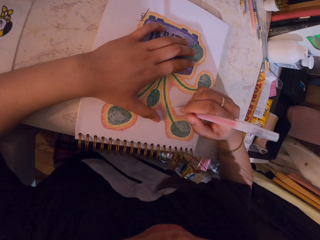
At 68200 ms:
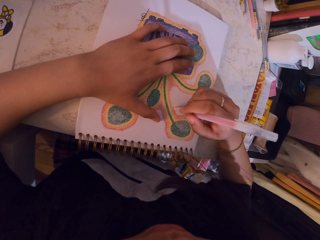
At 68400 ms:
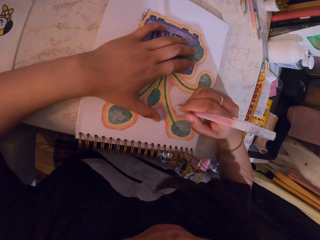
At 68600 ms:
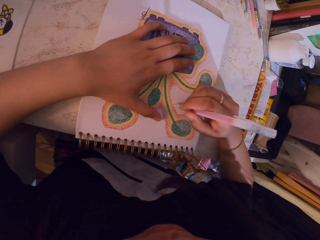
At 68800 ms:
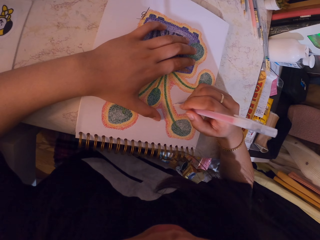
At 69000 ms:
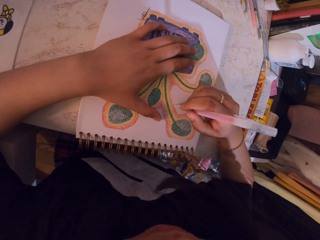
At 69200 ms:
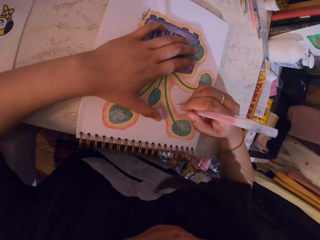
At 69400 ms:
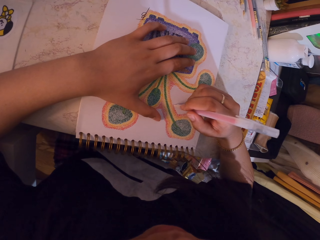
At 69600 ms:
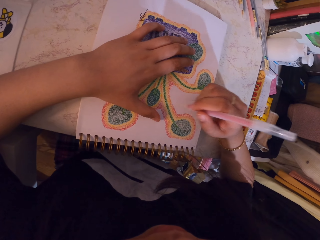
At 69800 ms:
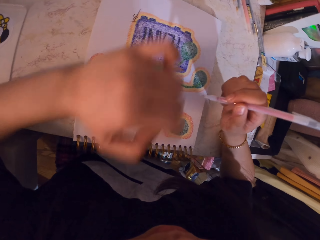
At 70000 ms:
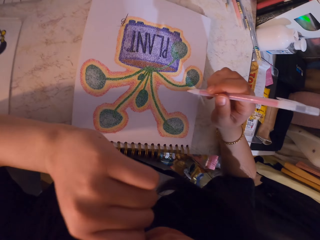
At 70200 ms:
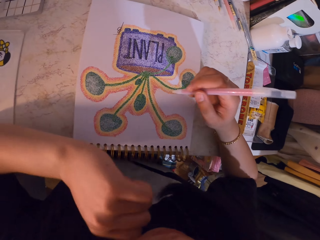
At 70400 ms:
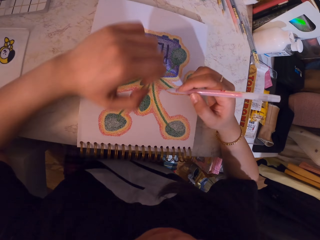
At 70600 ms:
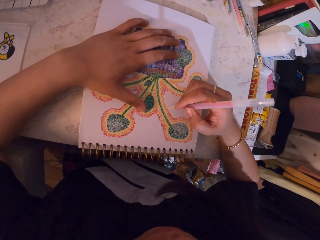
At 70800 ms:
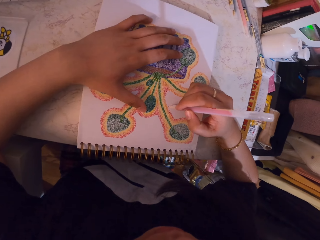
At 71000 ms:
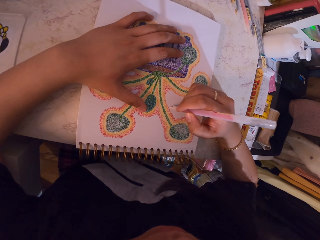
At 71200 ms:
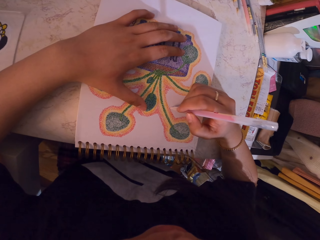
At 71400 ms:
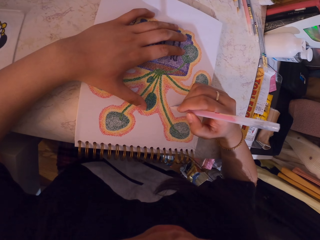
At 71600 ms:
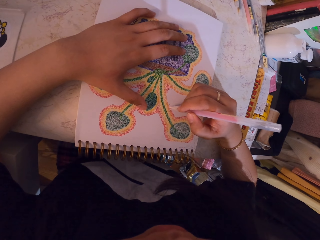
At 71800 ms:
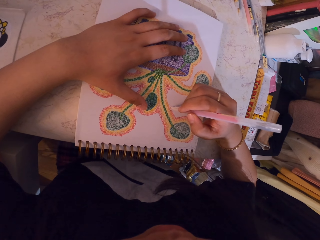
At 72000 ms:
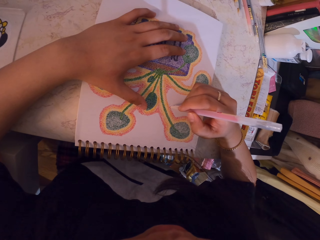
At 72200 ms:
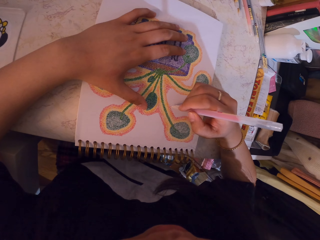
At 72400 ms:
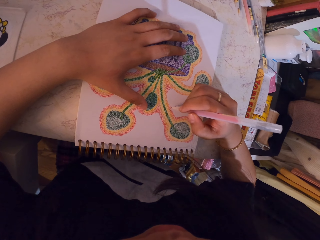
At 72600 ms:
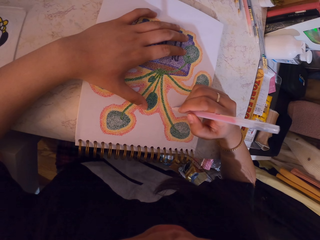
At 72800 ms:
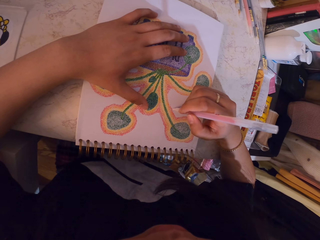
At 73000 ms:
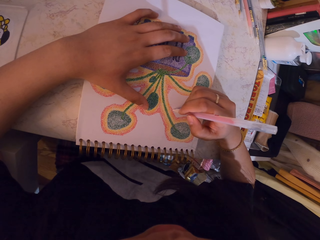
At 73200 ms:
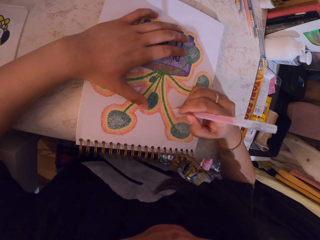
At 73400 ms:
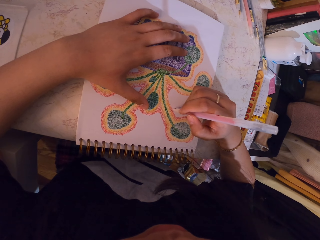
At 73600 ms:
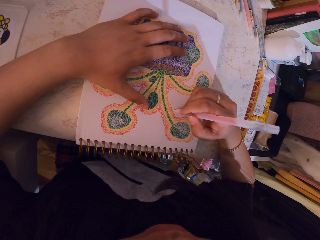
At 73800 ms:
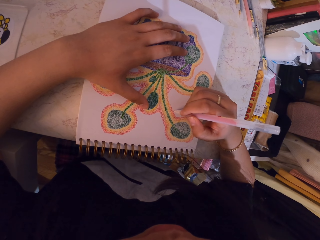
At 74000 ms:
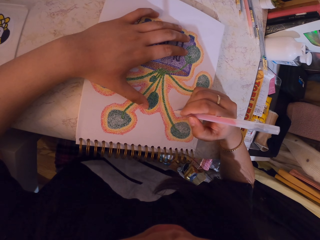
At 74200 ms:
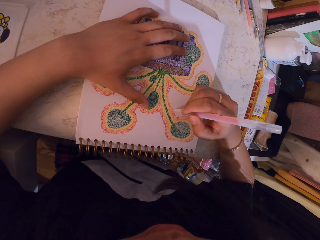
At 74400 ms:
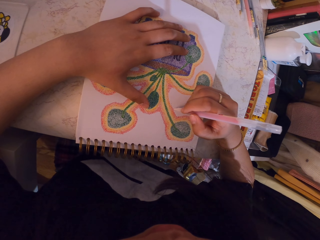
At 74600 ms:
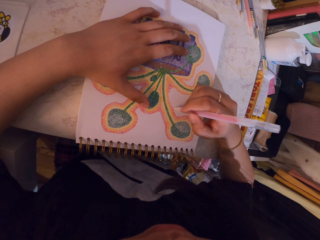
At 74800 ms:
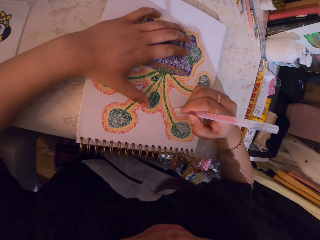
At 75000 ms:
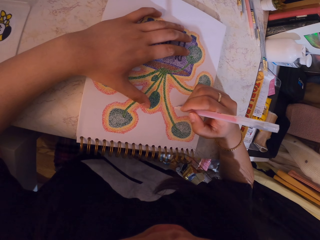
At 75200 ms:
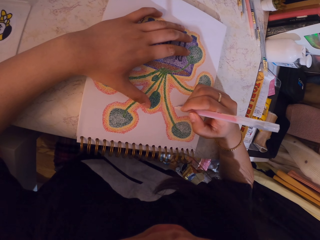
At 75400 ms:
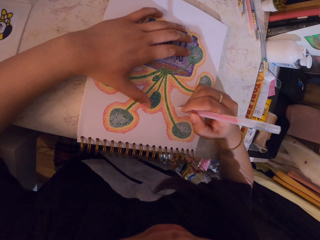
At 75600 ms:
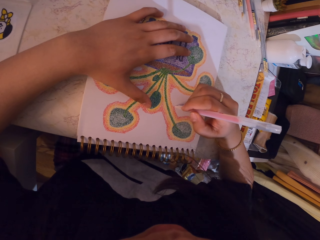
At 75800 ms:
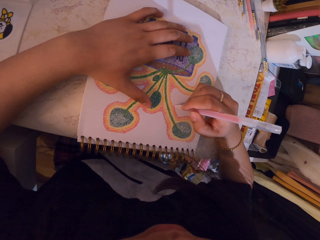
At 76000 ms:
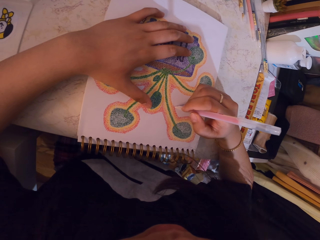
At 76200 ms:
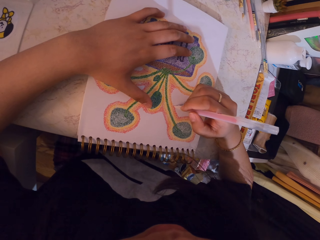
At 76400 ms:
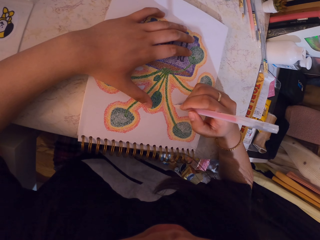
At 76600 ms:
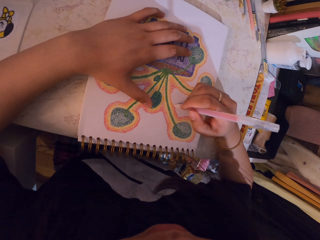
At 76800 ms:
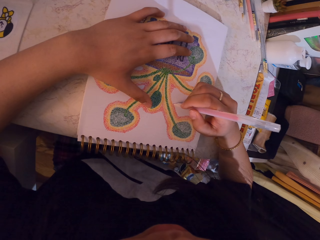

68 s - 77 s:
The camera wearer lifts his left hand. He lowers his left hand. He shades a diagram.
